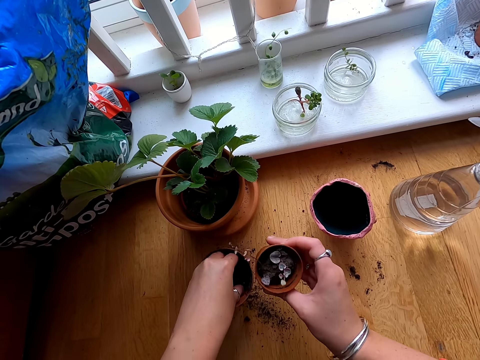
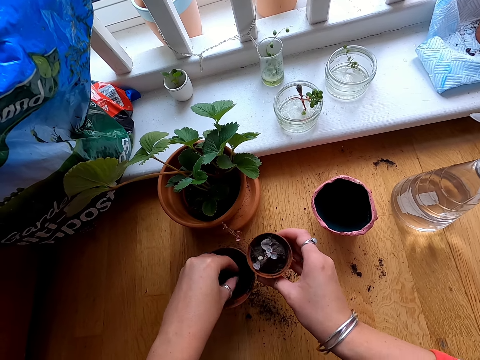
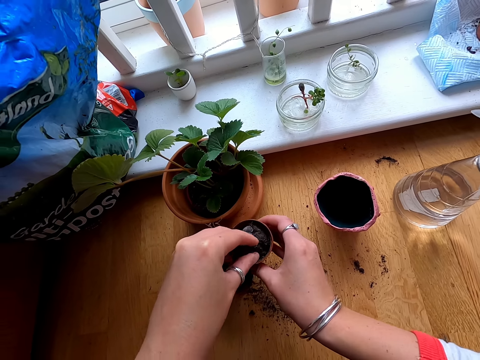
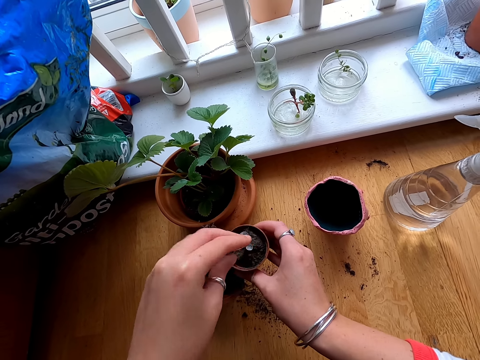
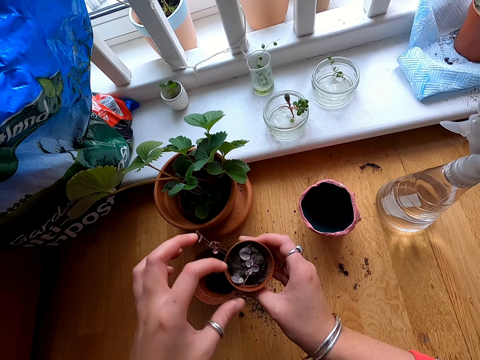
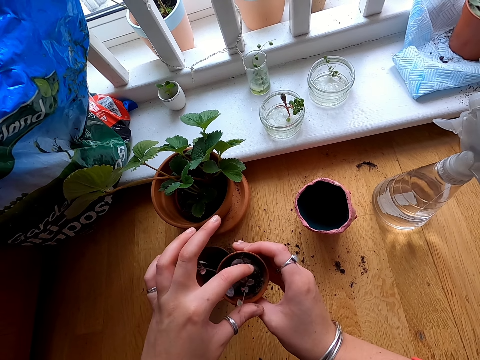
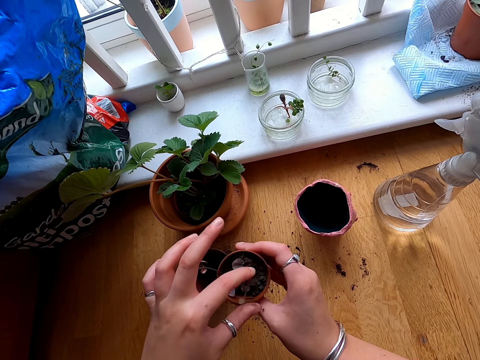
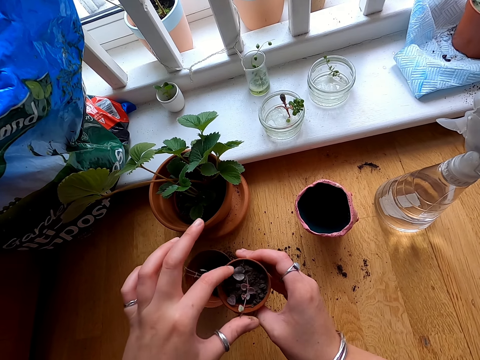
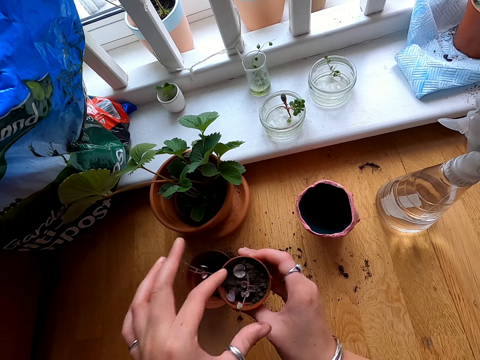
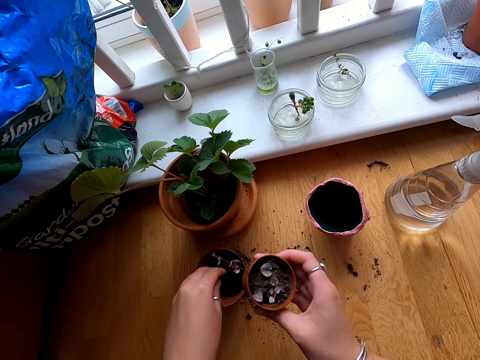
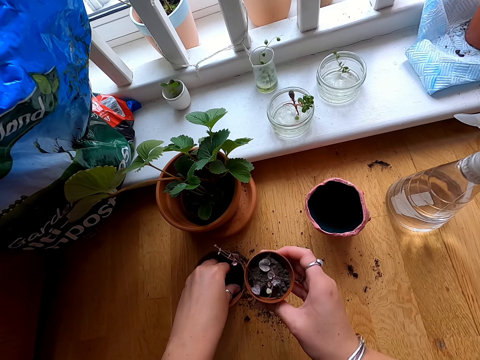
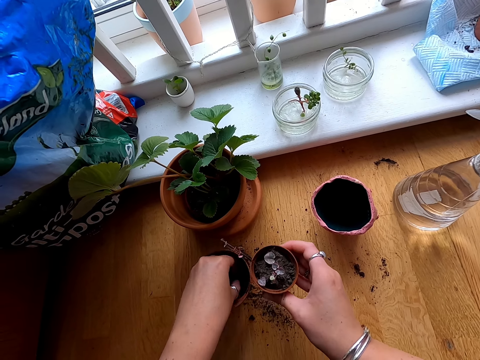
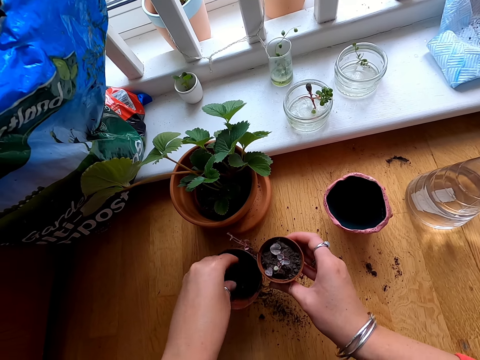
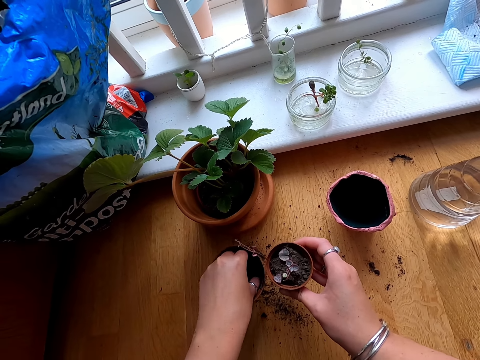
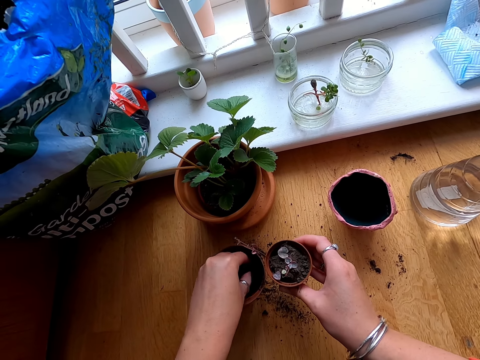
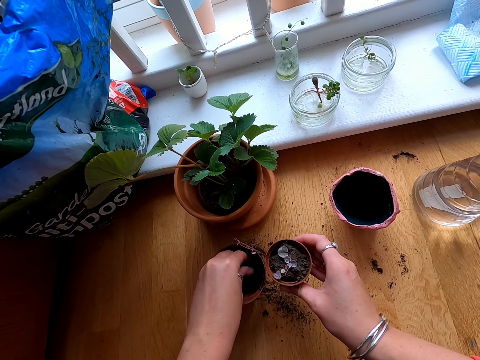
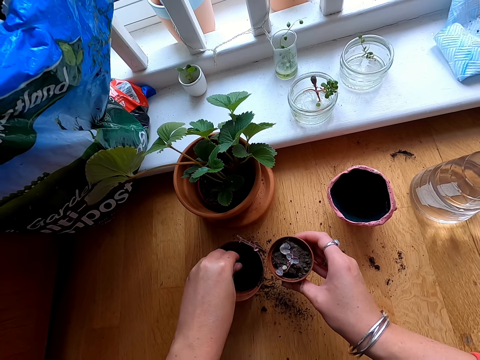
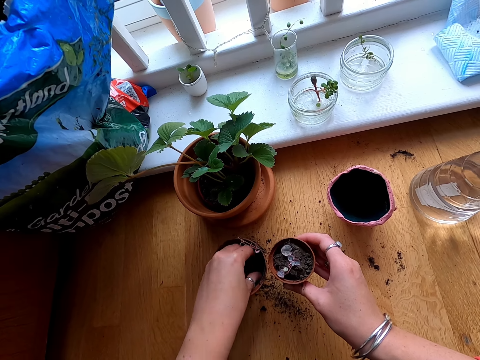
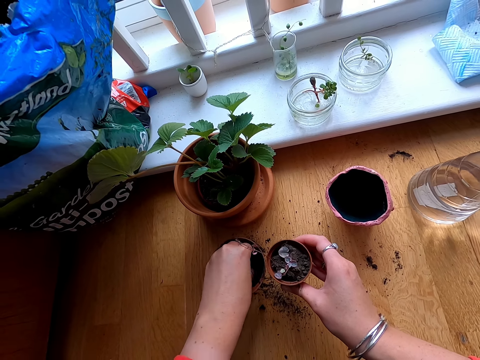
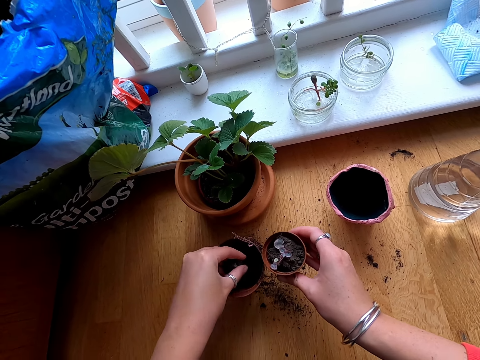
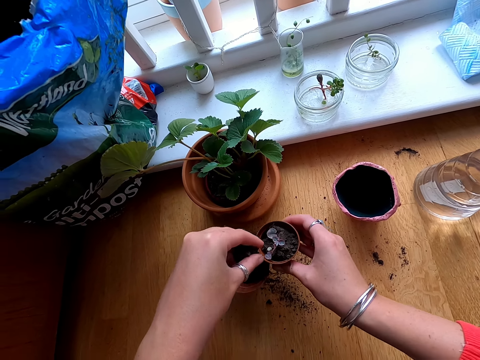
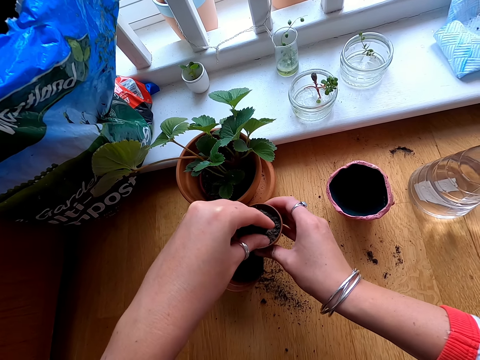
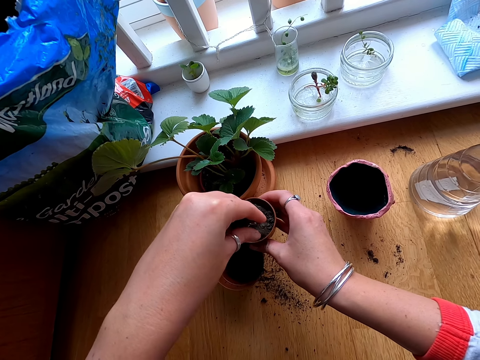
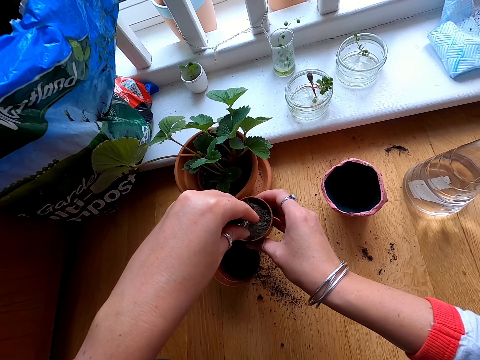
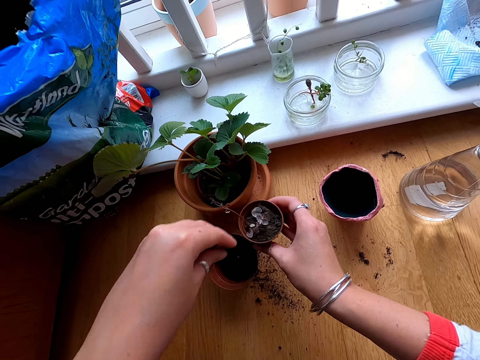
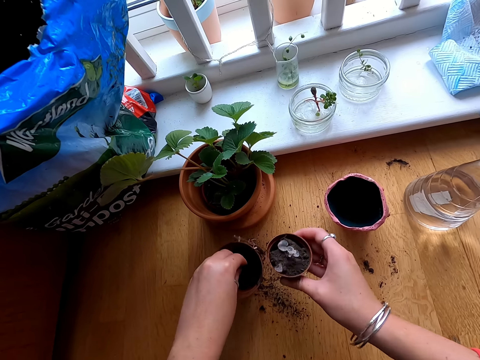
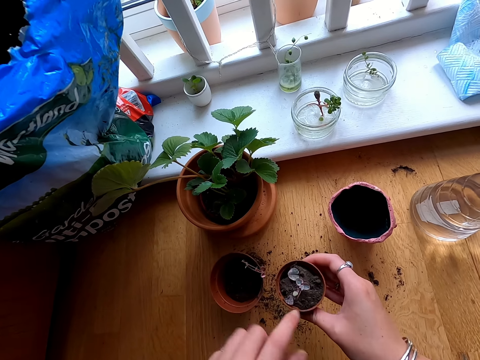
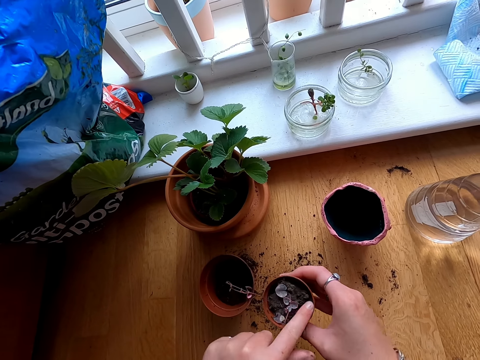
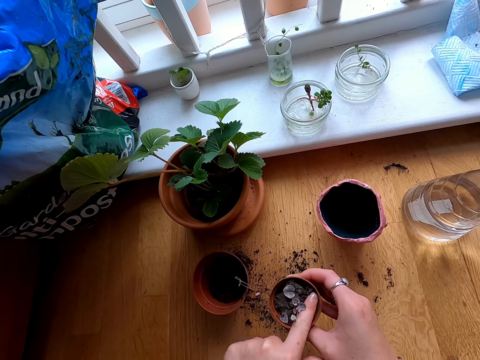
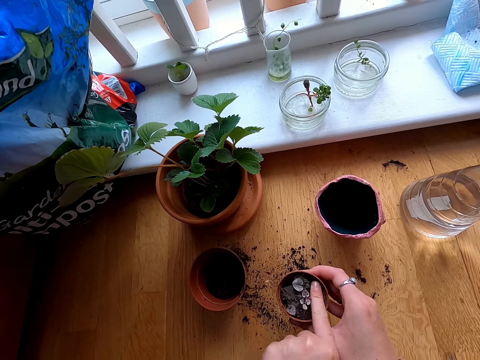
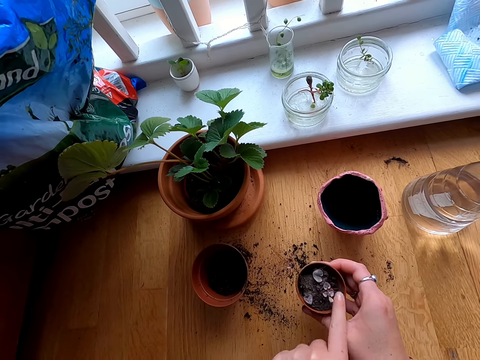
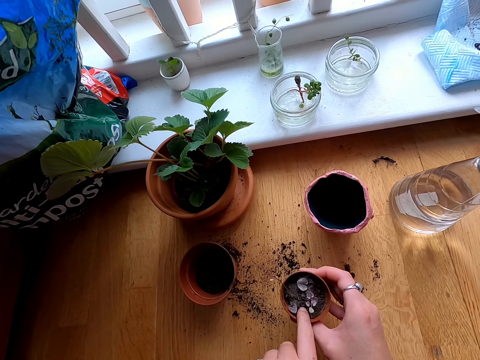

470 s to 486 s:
The camera wearer moves the left hand. They fetch soil from the vase. They pour soil on the plant. They shake the vase. They touch the plant. They touch soil on the vase. They fetch soil from the vase. They pour soil on the plant. They move the left hand. They shake the vase. They touch the plant.

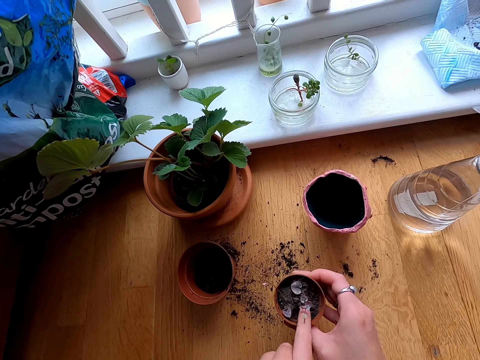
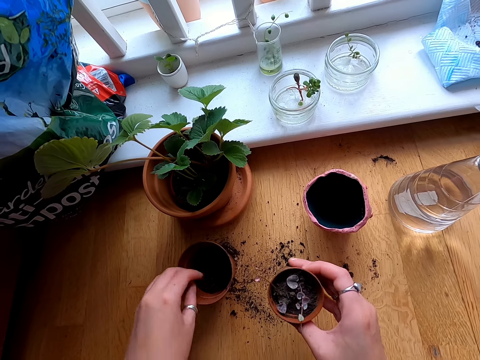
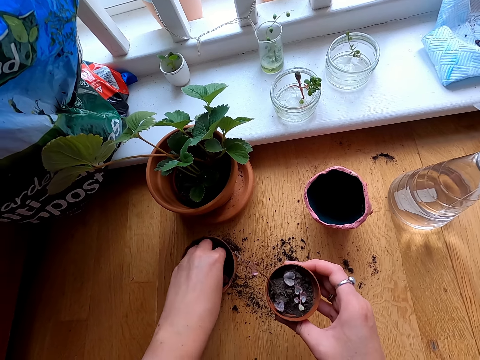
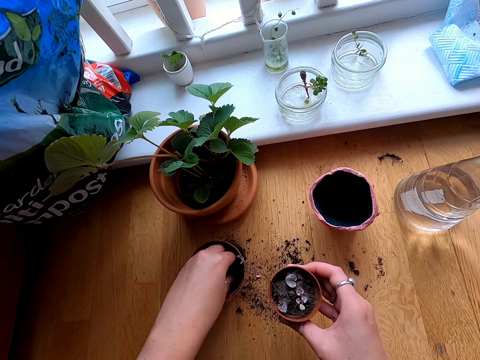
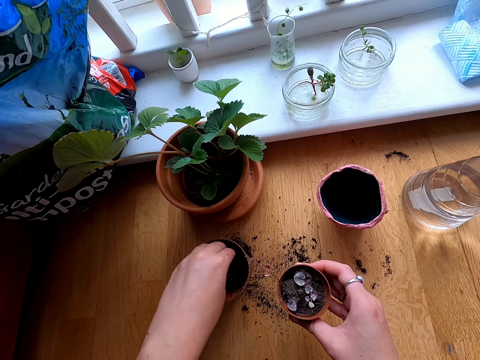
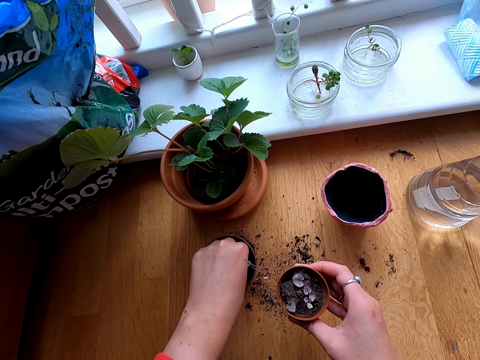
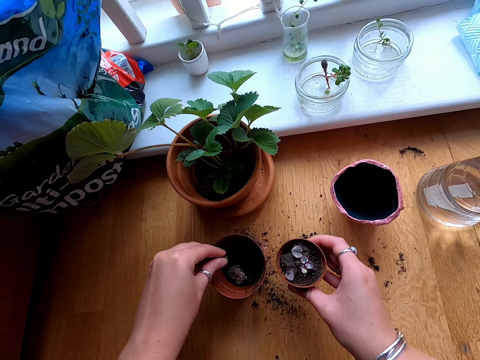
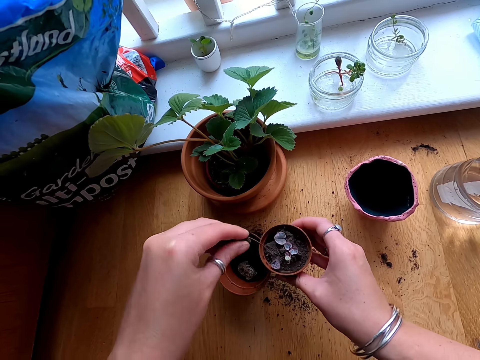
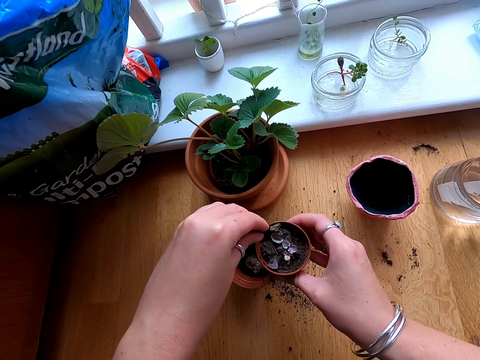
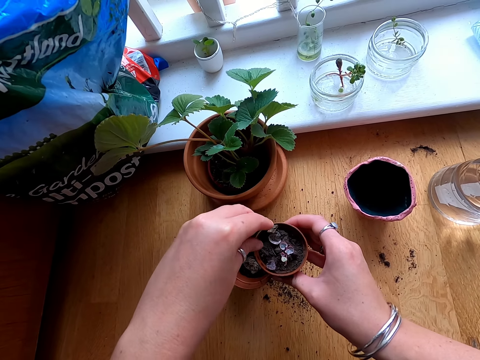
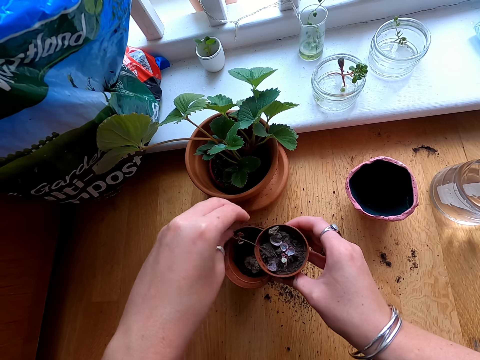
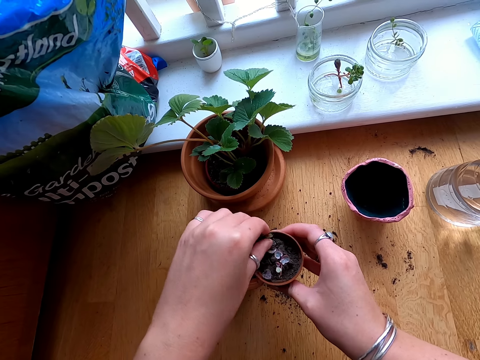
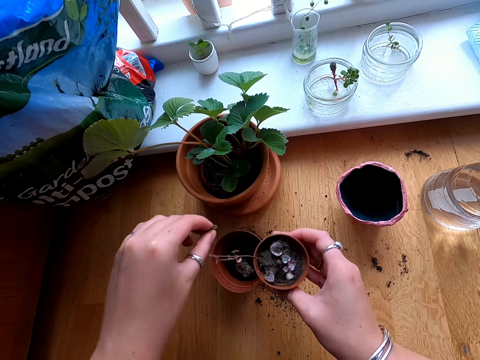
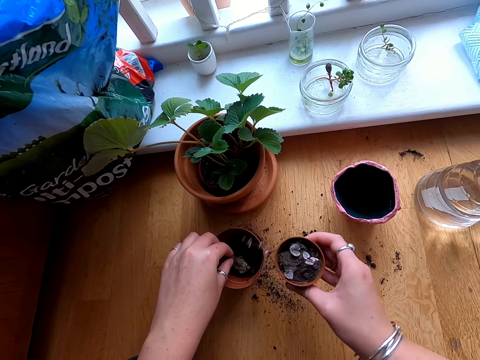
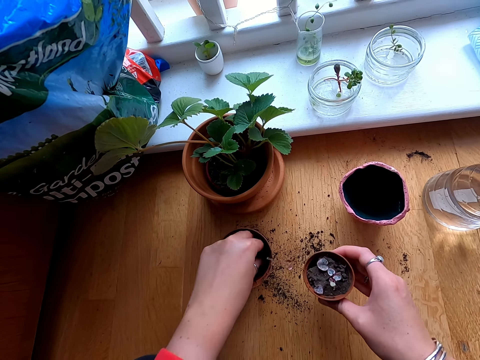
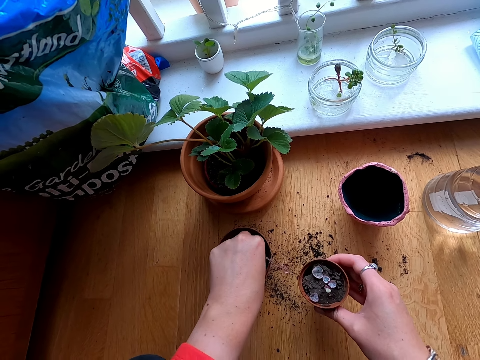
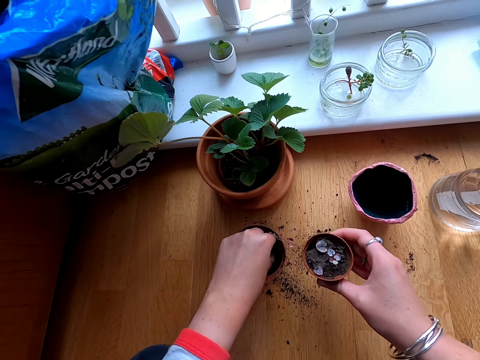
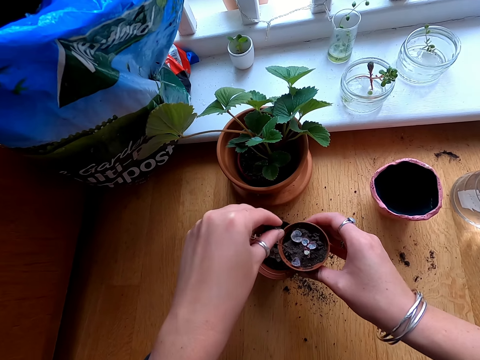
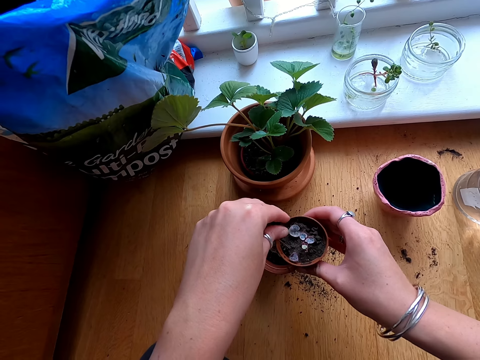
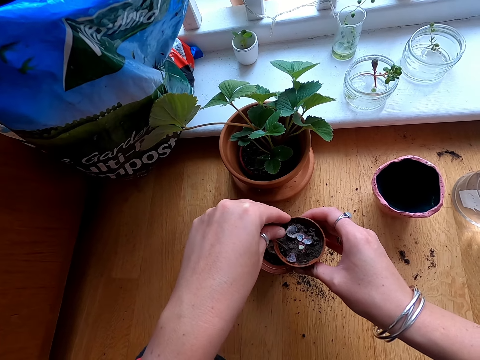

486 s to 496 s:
The camera wearer moves the left hand. They touch soil on the vase. They fetch soil from the vase. They pour water on the plant. They touch the plant. They shake the vase. They touch the soil on the vase. They fetch the soil from the vase. They pour the soil on the plant.
